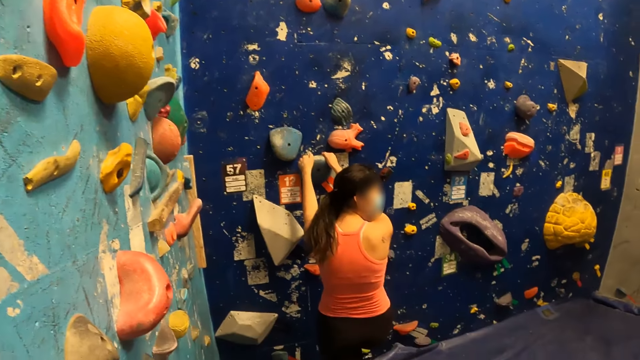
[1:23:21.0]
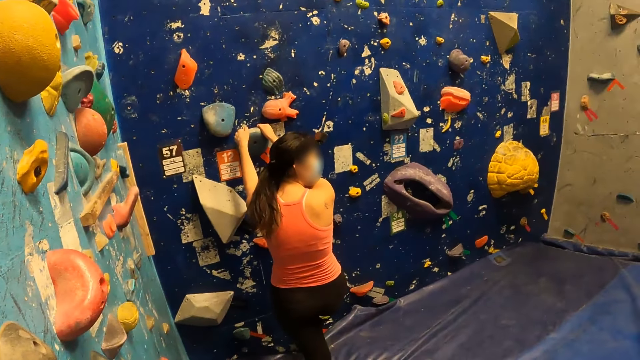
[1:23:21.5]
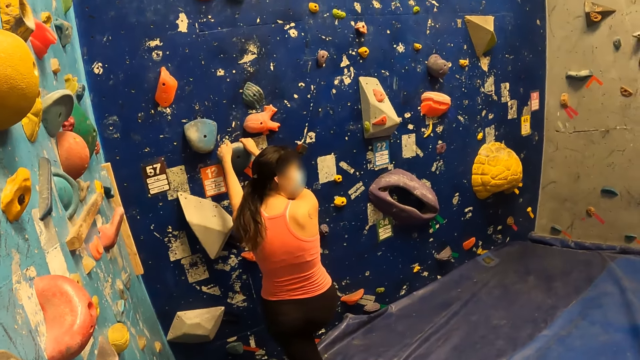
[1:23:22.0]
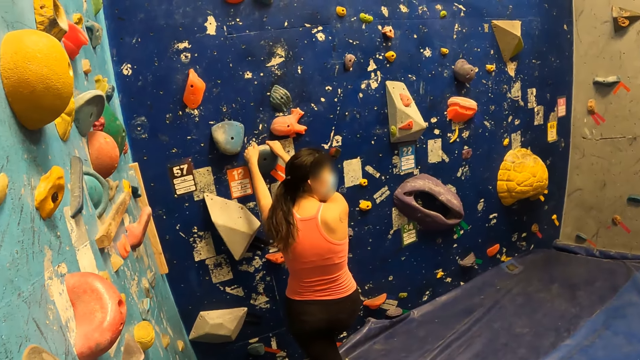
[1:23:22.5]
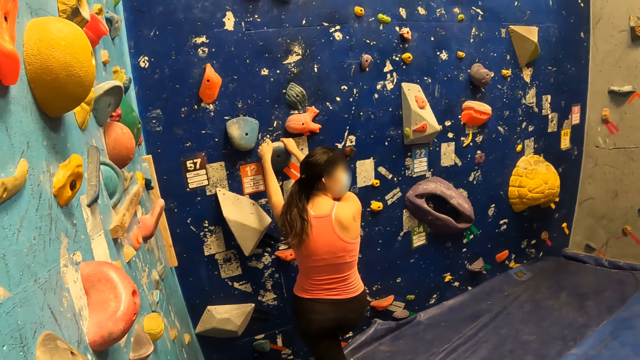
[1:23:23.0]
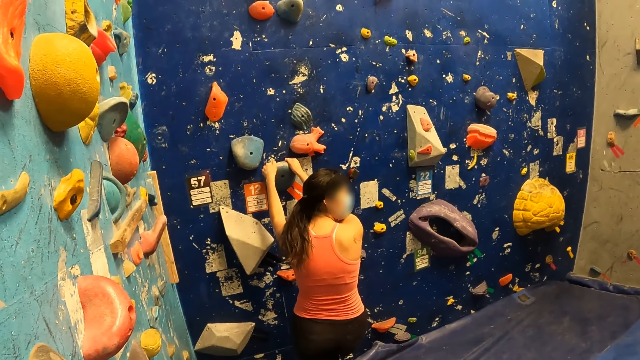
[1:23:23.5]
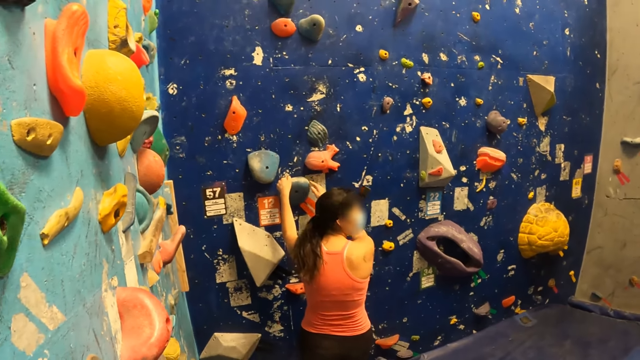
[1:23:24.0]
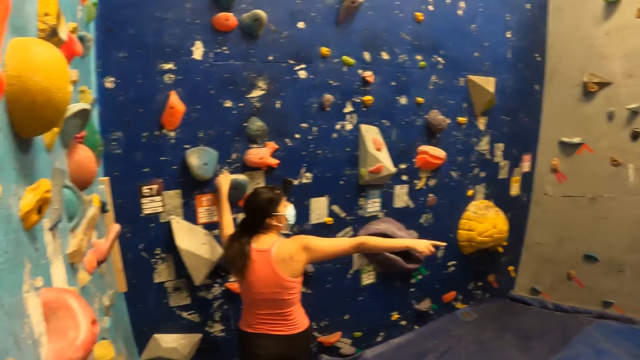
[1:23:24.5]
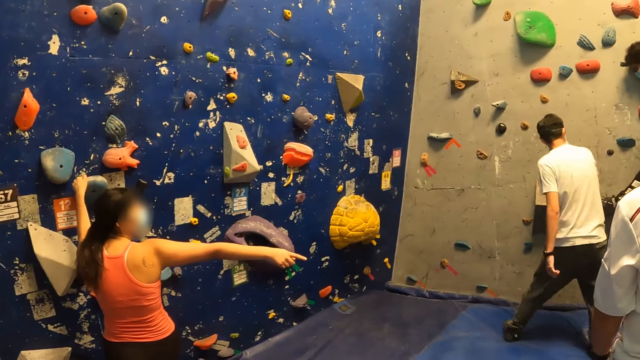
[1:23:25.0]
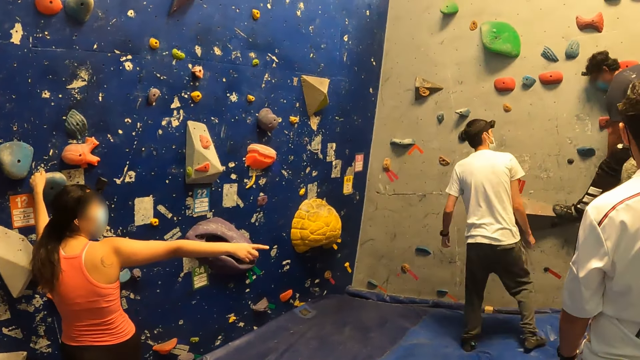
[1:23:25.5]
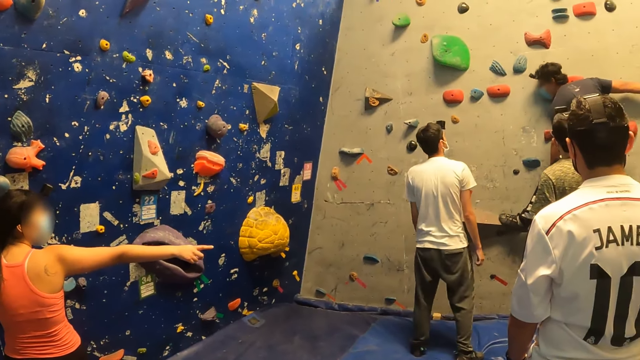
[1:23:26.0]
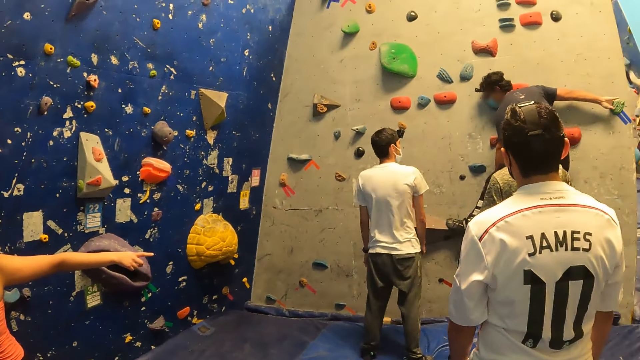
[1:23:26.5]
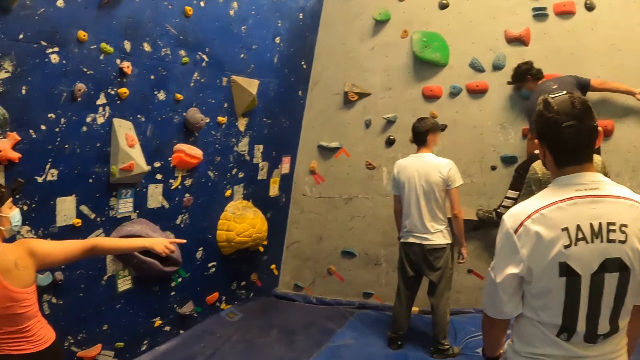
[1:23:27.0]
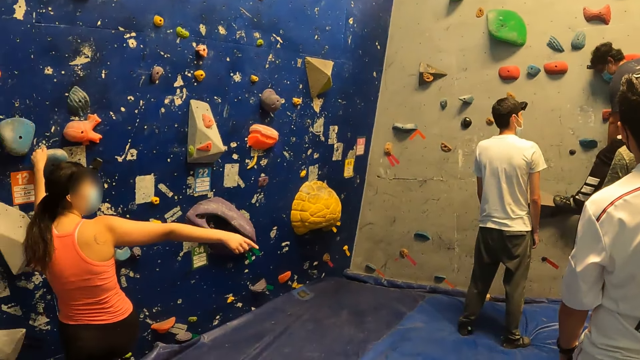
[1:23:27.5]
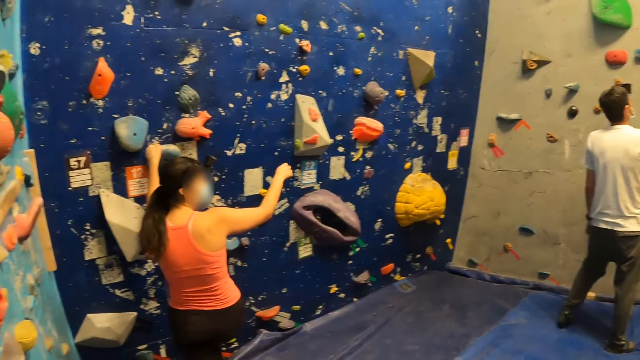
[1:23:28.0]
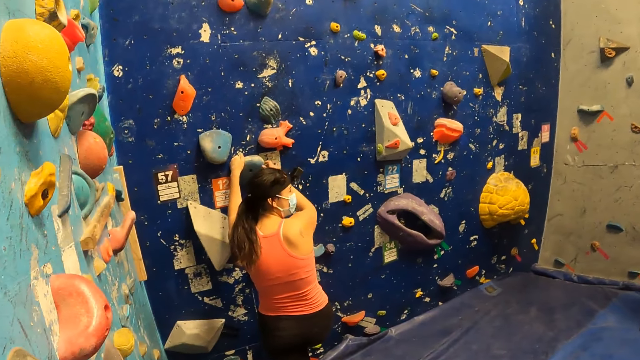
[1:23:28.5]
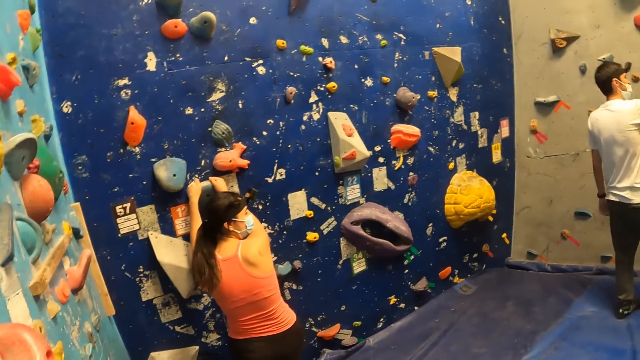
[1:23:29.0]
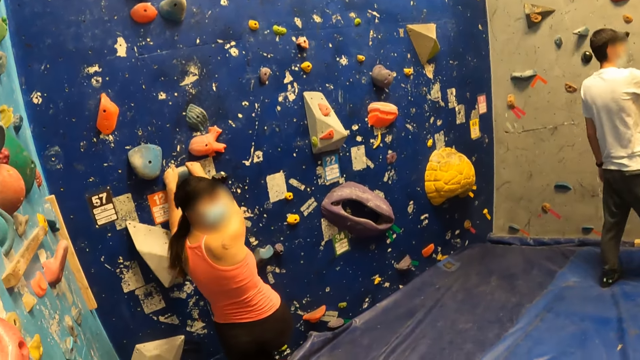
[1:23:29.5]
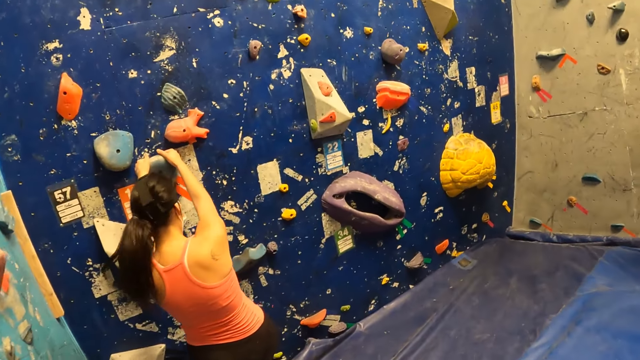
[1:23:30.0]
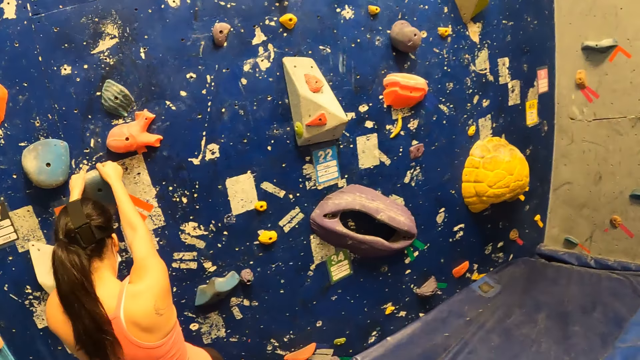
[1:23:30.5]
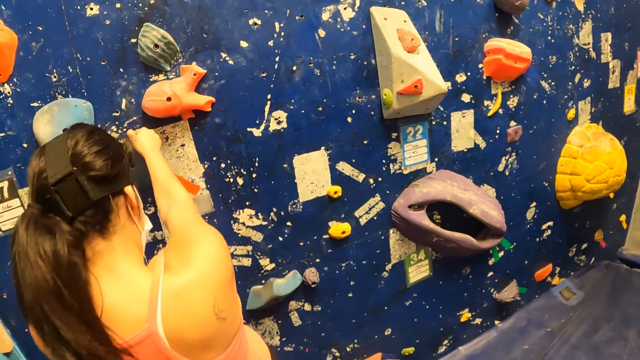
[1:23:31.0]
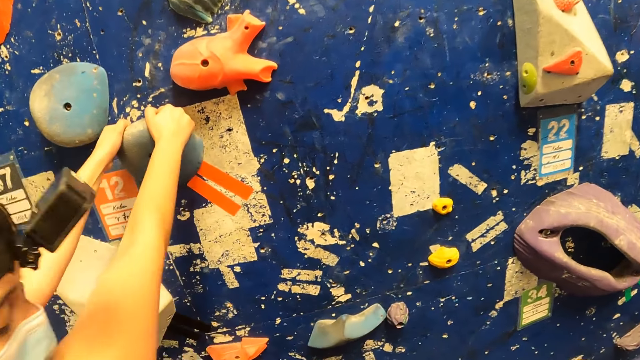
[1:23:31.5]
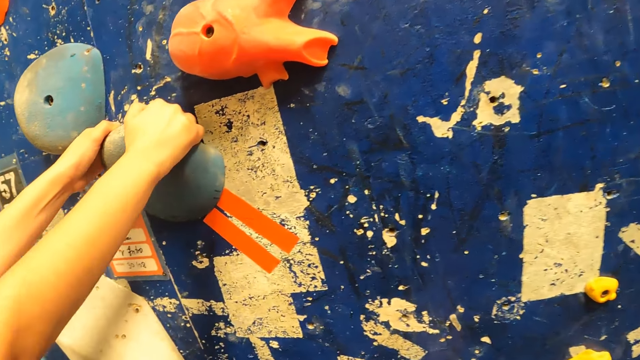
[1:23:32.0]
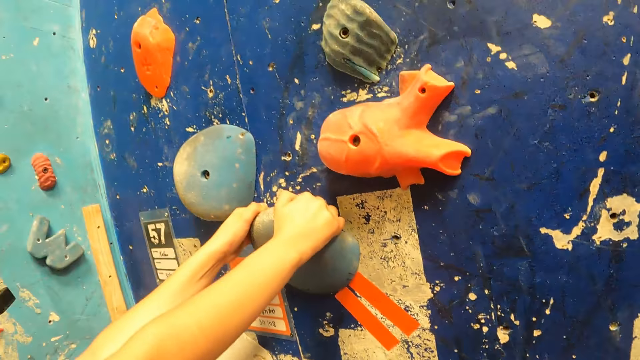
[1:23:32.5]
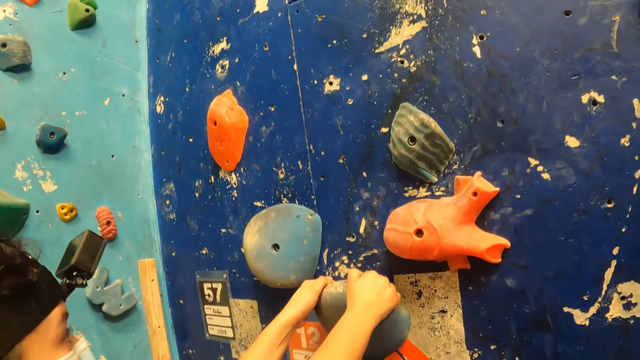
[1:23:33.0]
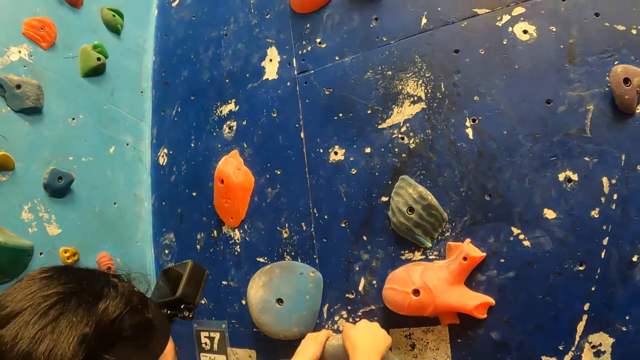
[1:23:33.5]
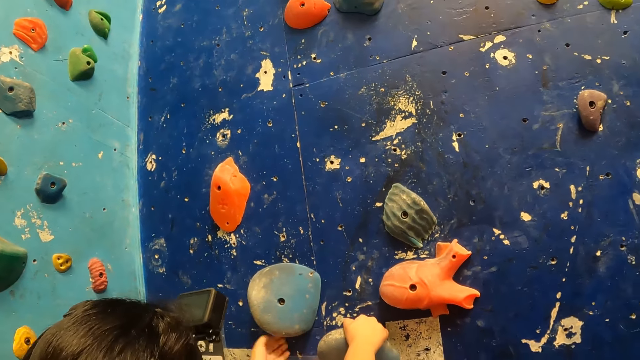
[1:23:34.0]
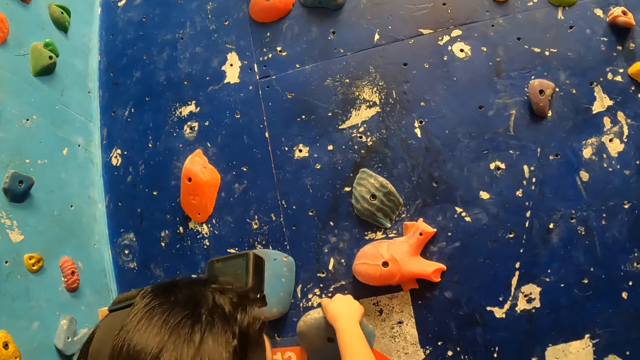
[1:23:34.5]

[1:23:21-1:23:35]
A woman points her right hand towards the exit. A man climbs the yellow background rock with his hands and legs. The woman places her right hand on the deep blue background rock. The woman climbs the deep blue background rock with her hands and legs.

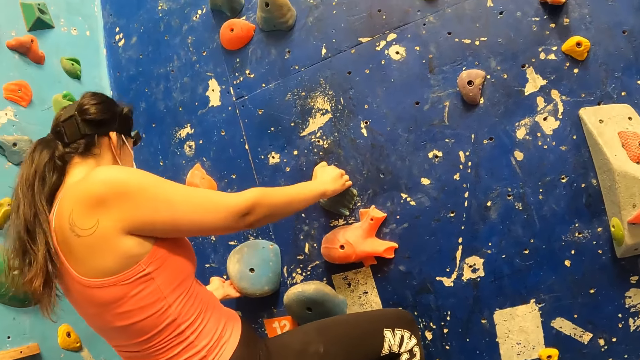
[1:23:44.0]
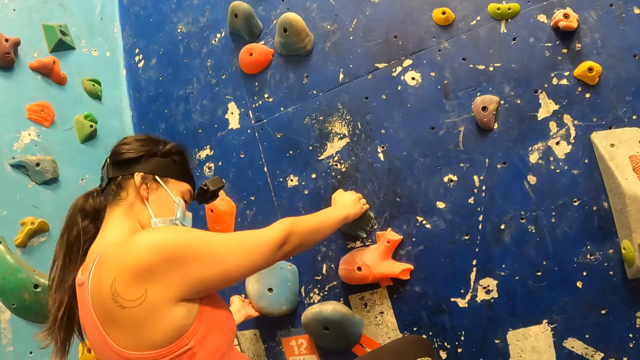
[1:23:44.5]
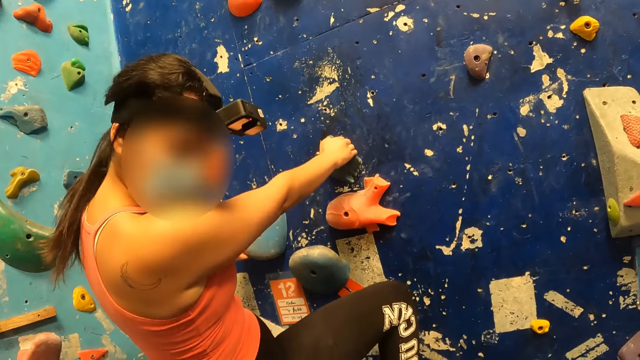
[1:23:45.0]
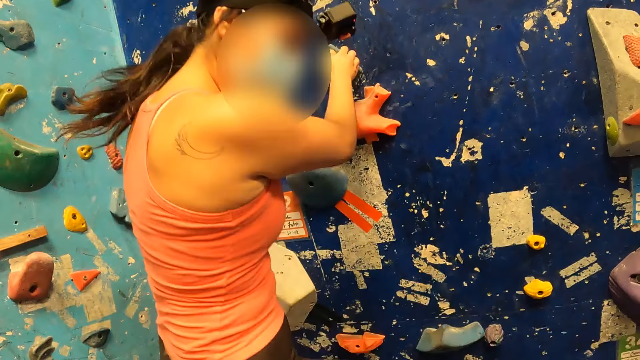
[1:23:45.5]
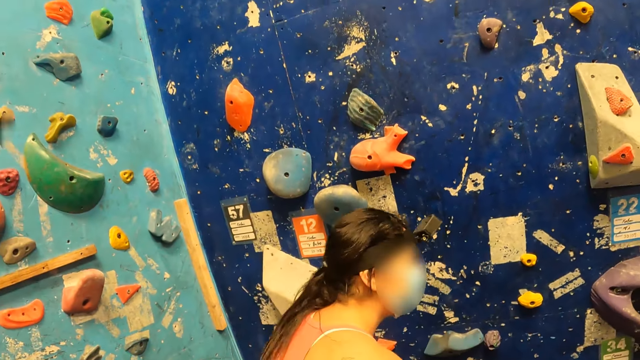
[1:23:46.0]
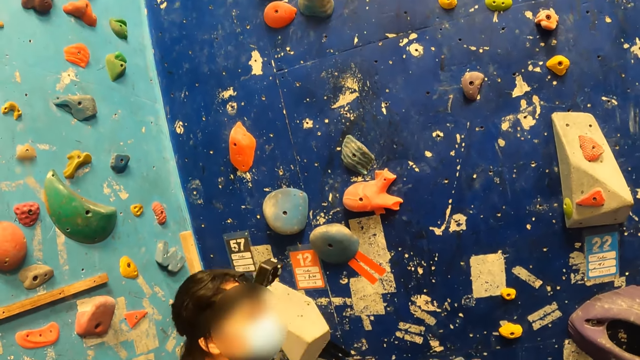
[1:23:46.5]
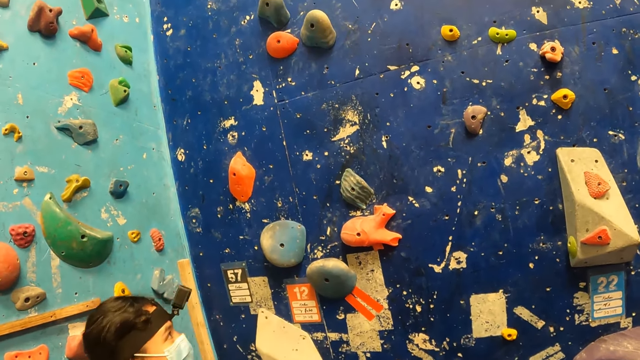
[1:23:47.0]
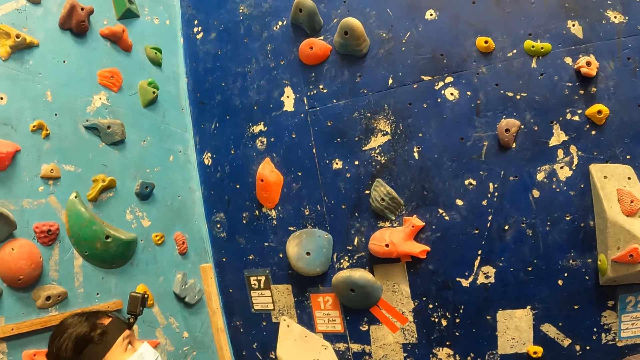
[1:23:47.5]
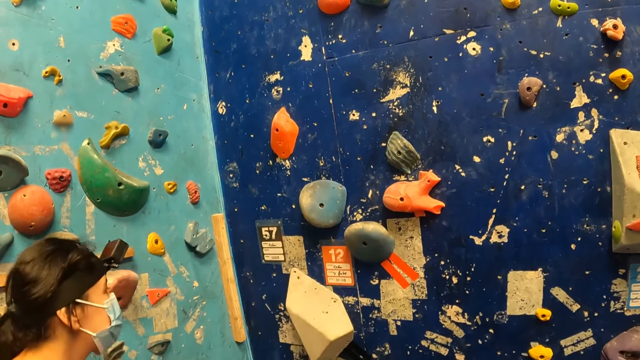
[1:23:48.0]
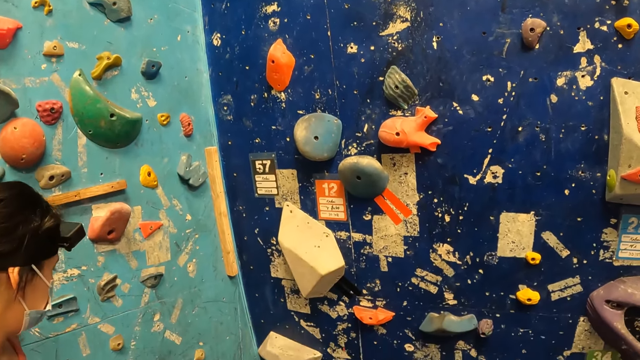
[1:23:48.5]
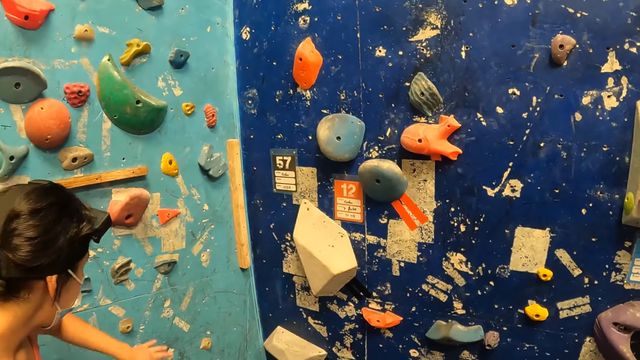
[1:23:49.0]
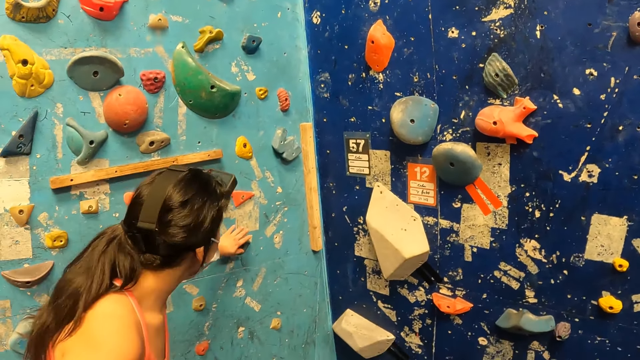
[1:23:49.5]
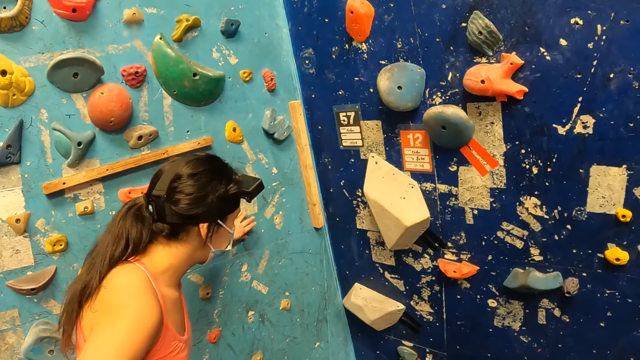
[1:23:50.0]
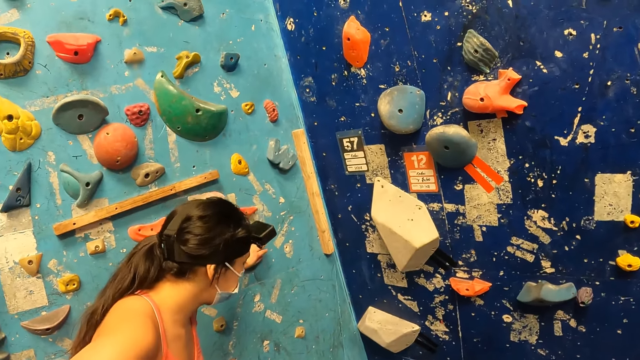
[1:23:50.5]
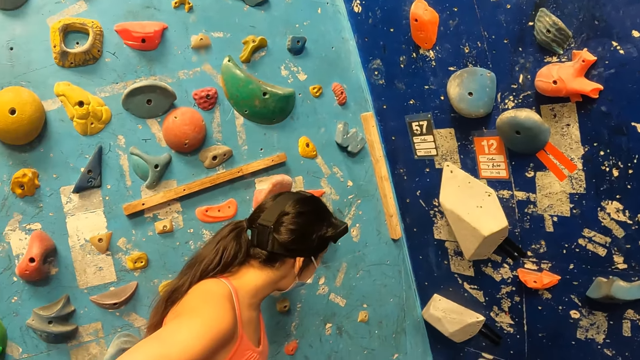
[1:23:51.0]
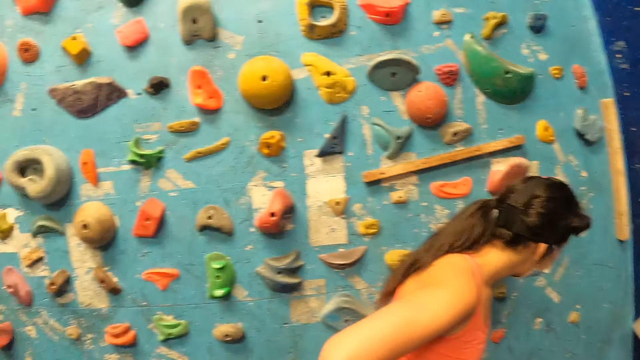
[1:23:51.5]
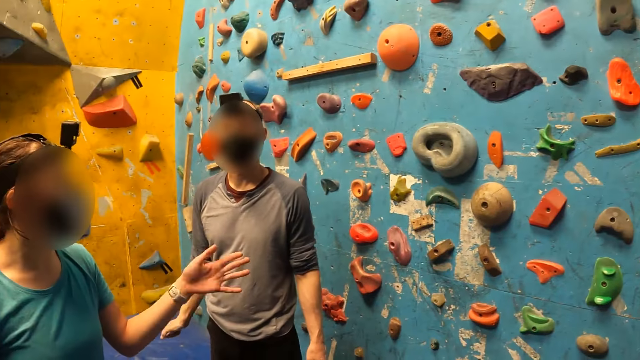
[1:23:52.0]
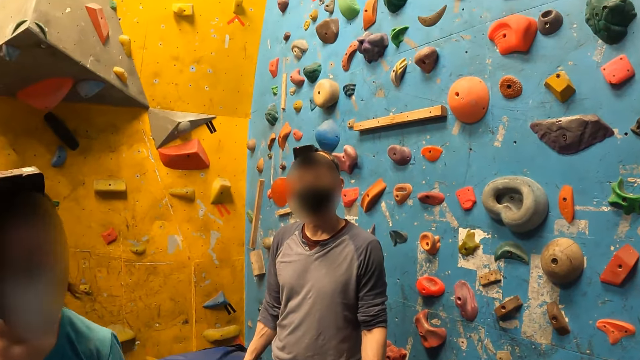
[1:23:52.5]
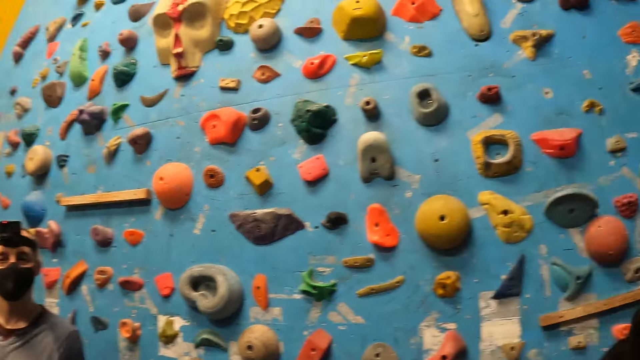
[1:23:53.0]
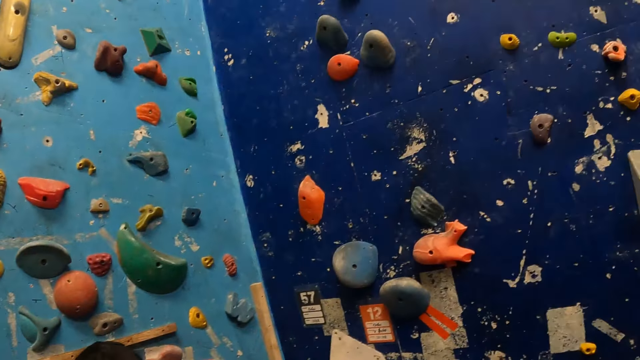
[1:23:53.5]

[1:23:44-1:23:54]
The woman jumps down from the rock. The woman places her left hand on the rock. The woman walks.
